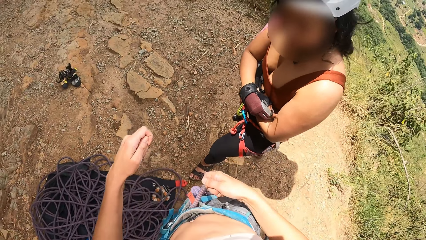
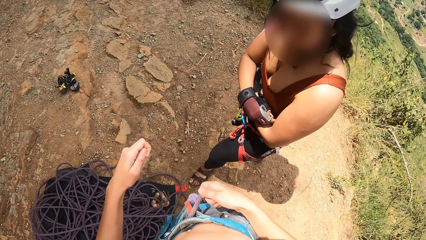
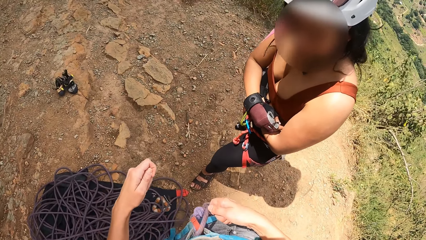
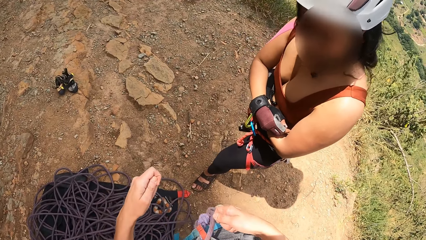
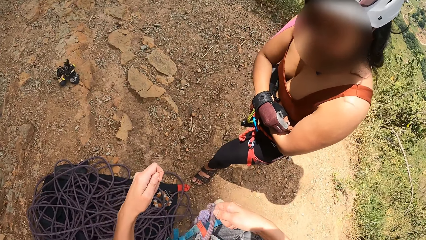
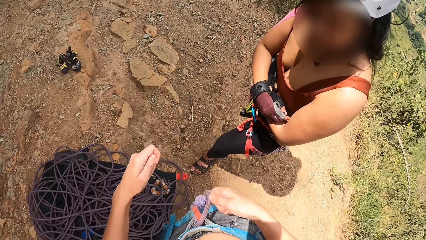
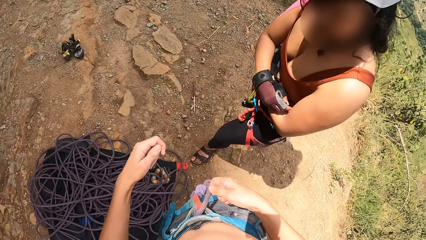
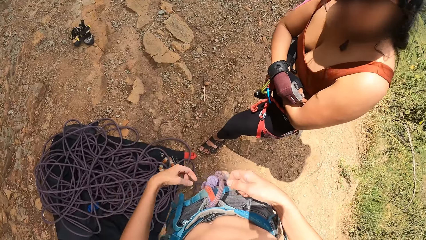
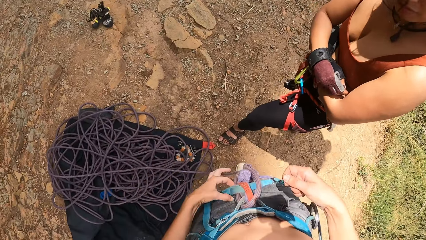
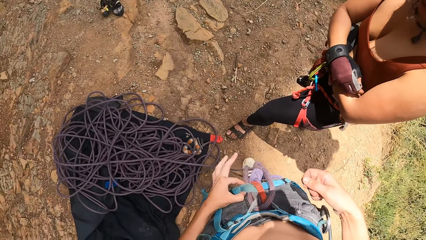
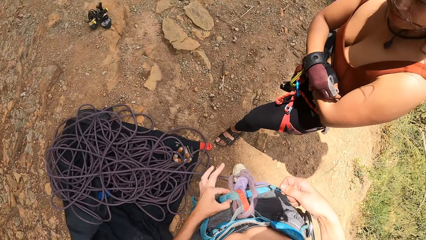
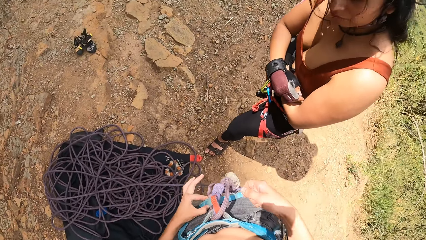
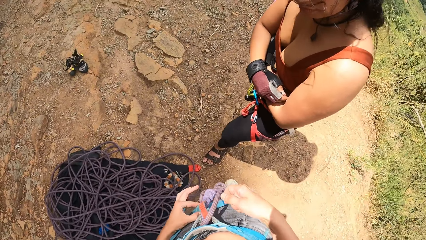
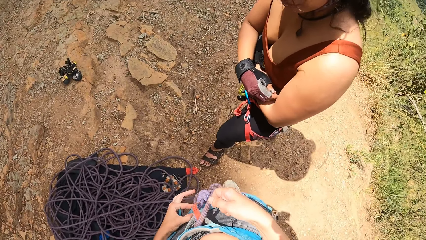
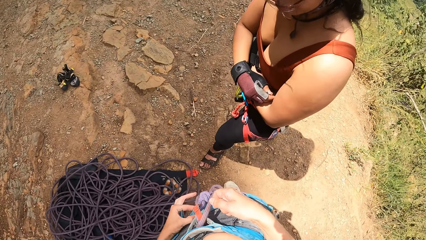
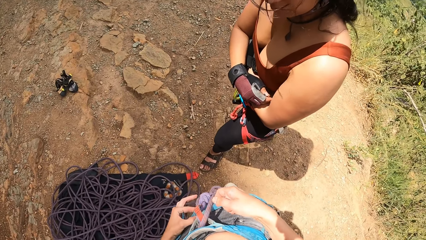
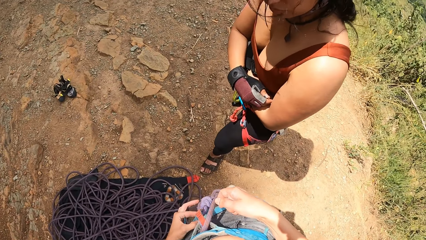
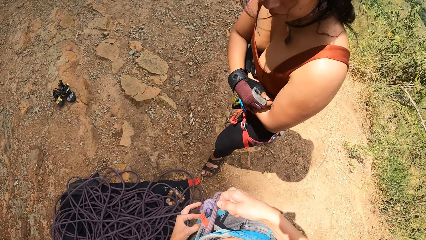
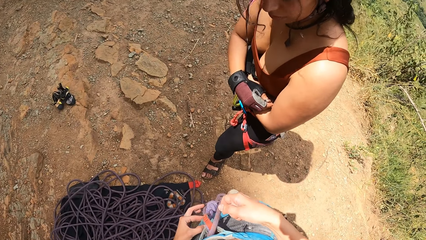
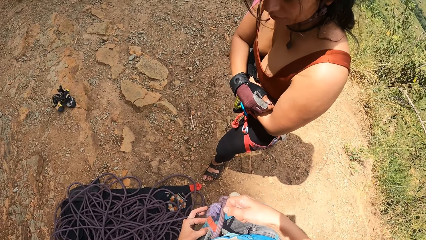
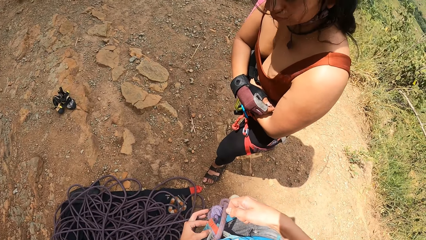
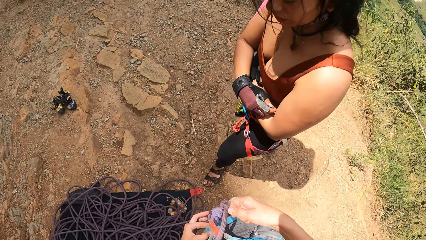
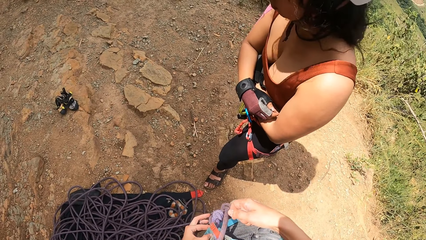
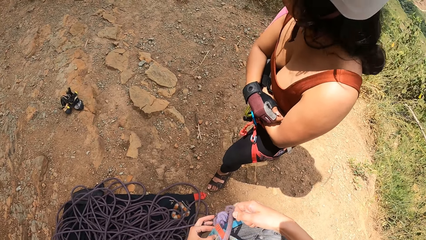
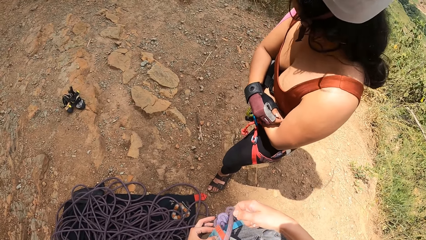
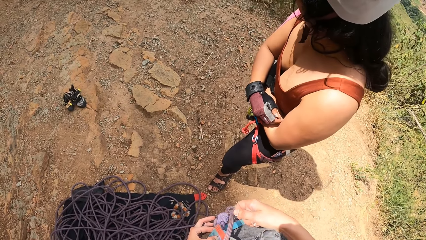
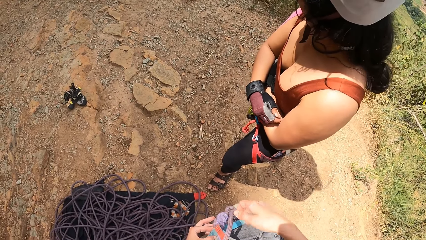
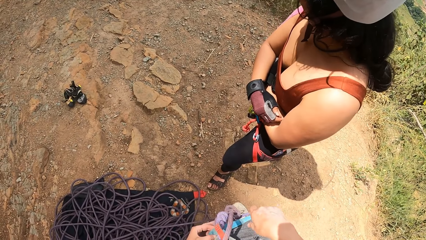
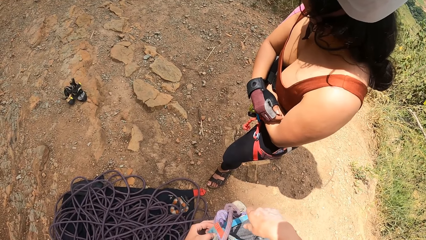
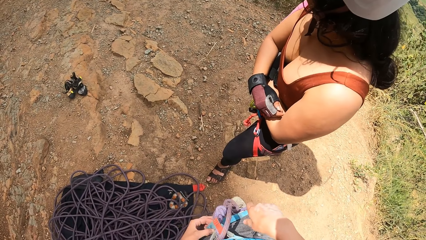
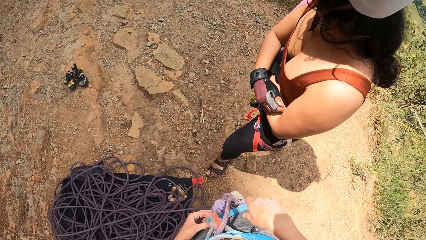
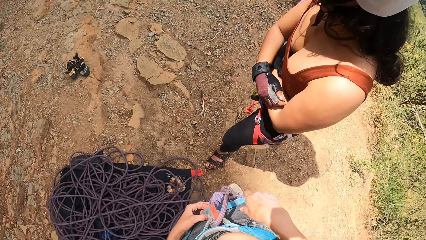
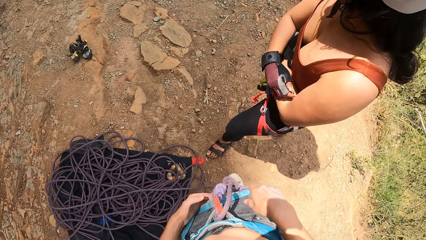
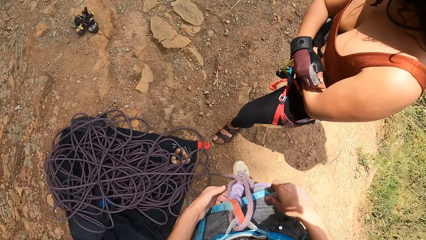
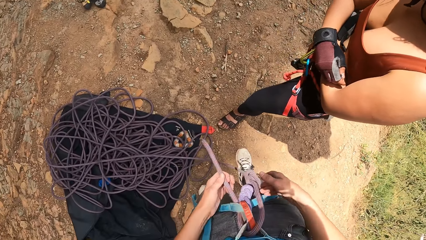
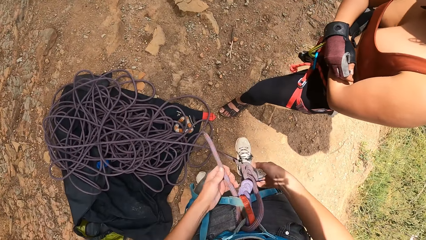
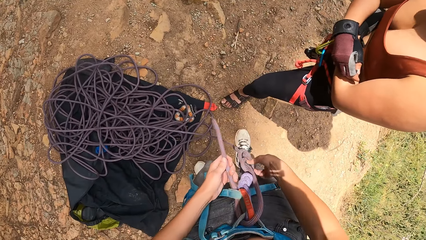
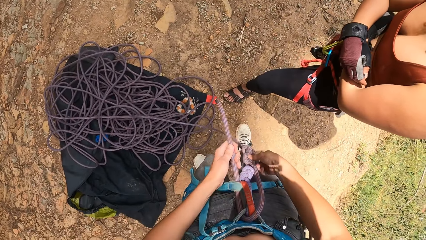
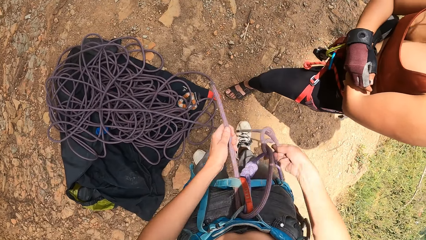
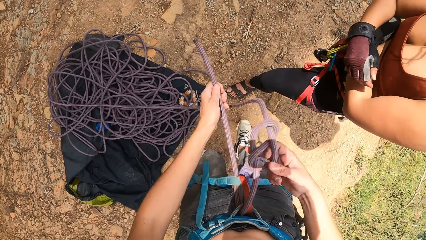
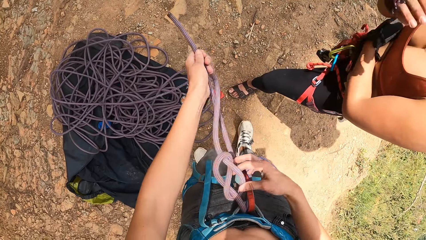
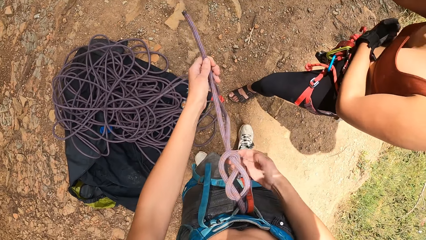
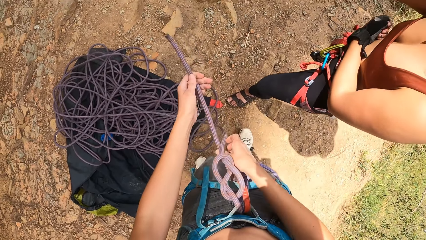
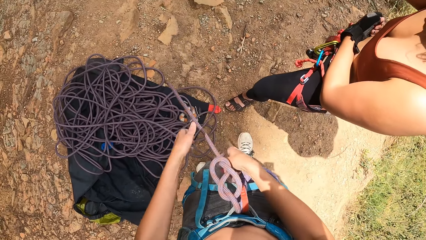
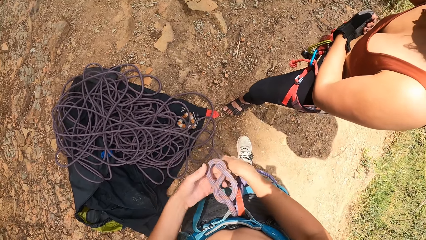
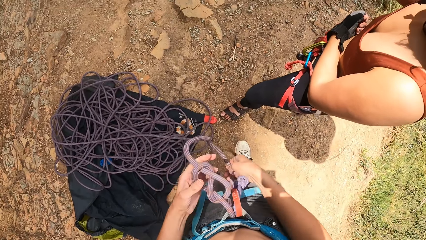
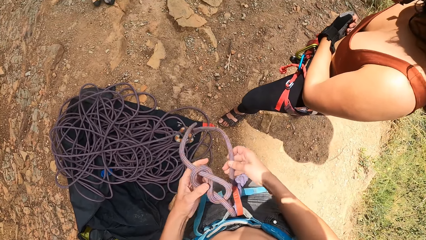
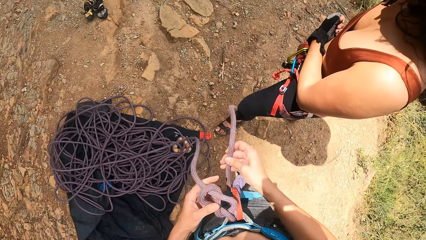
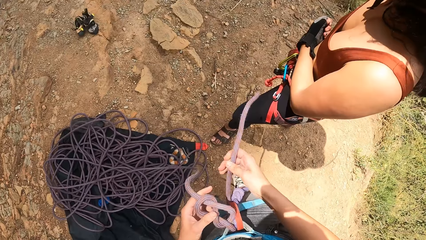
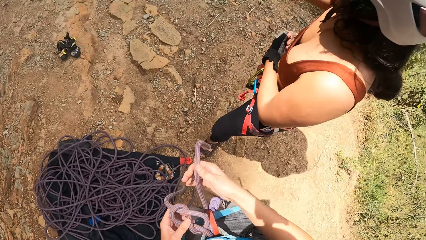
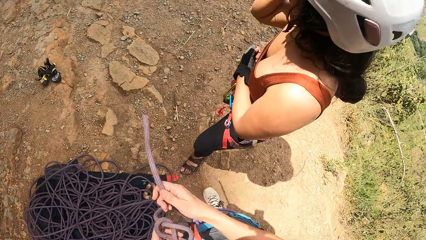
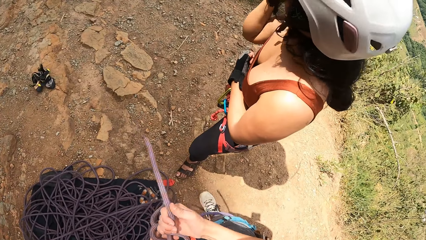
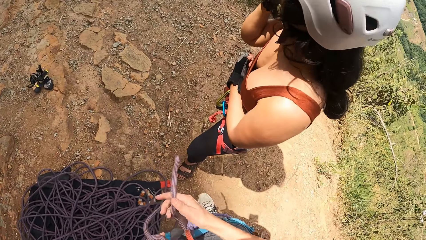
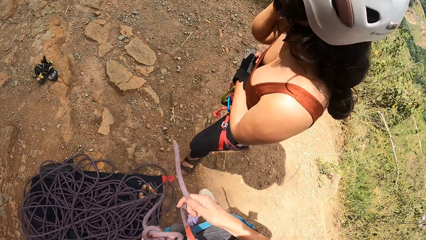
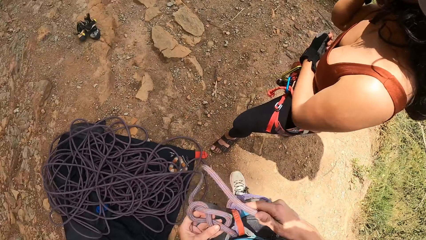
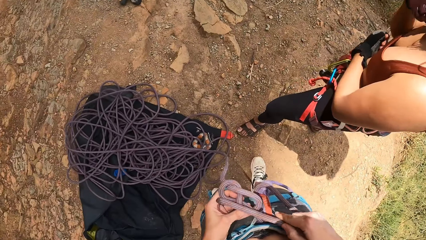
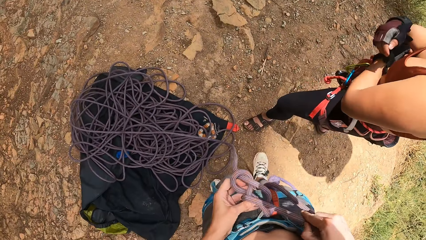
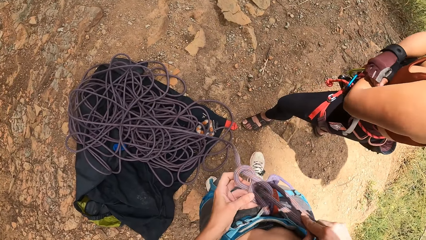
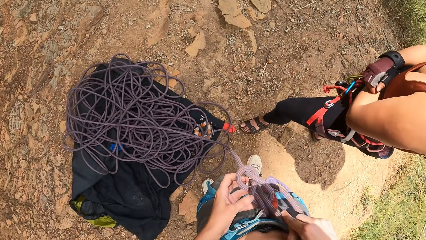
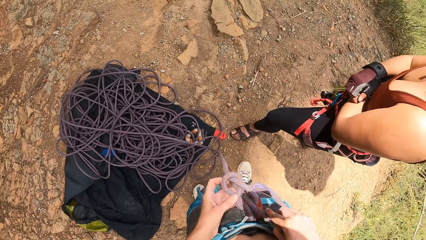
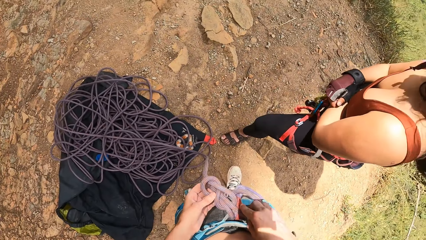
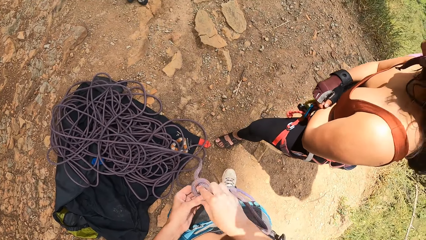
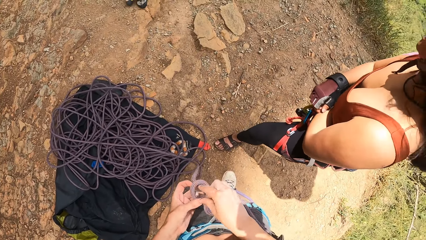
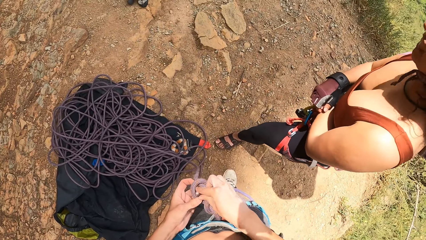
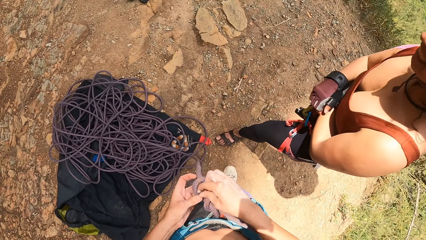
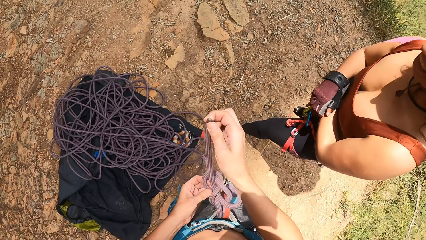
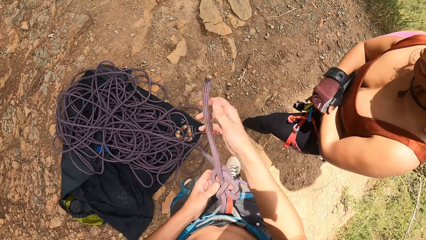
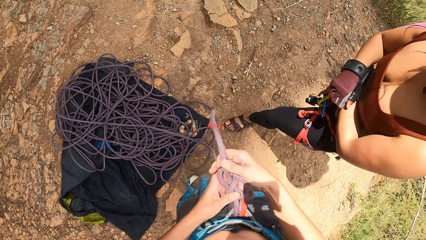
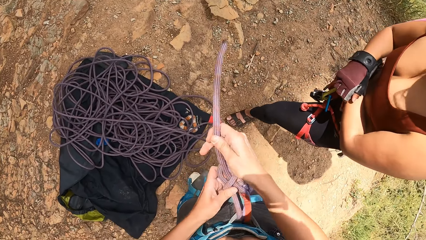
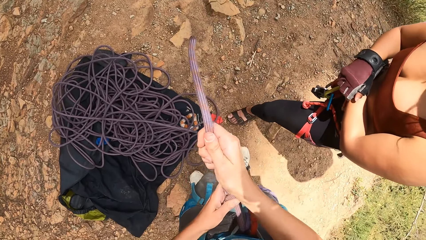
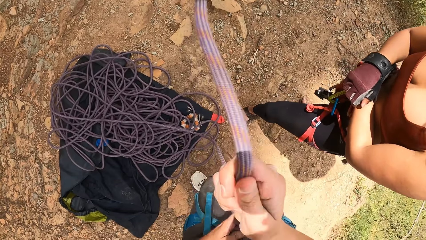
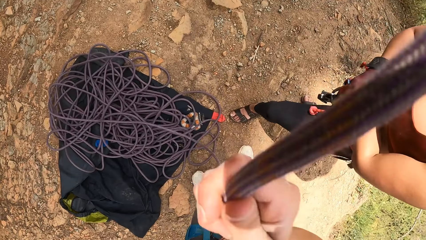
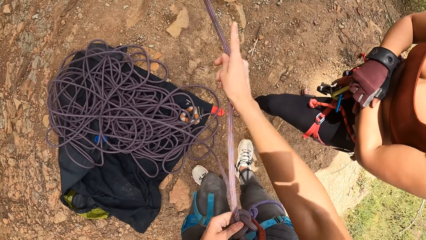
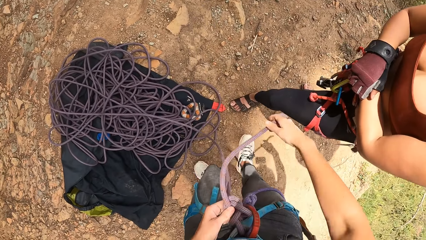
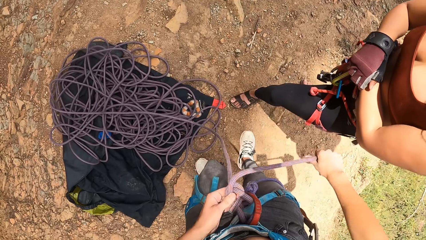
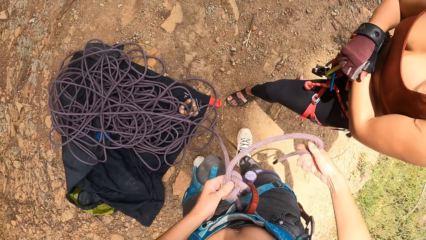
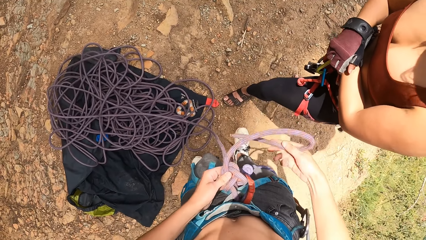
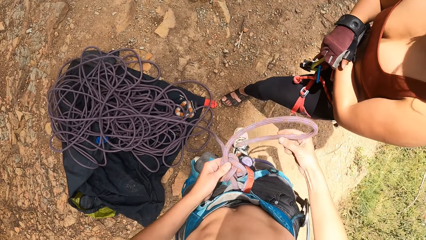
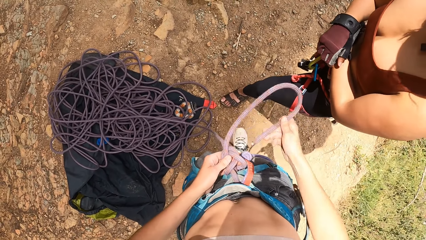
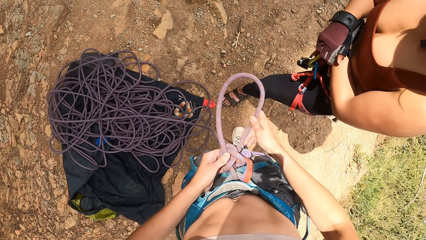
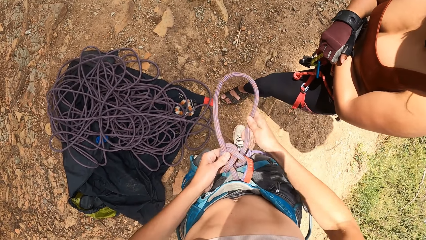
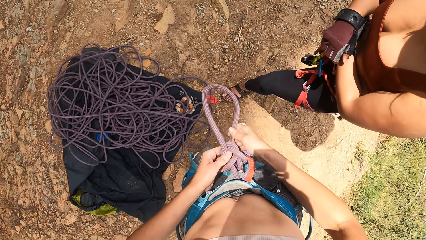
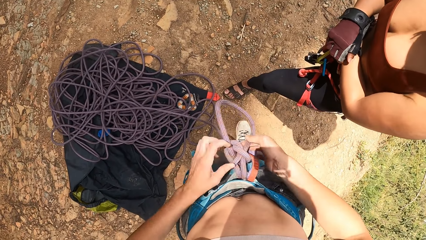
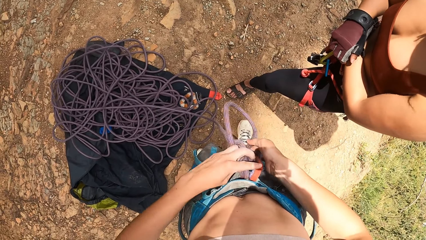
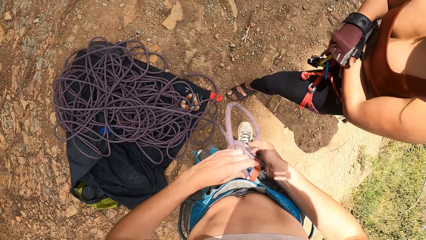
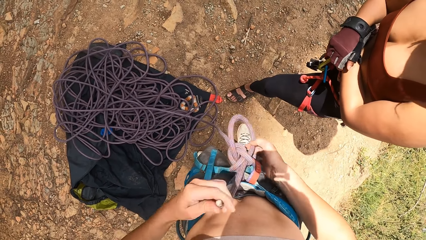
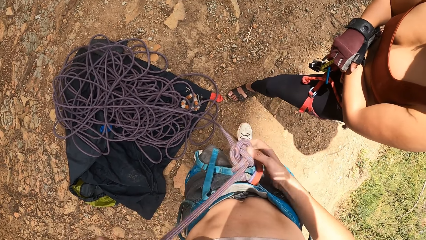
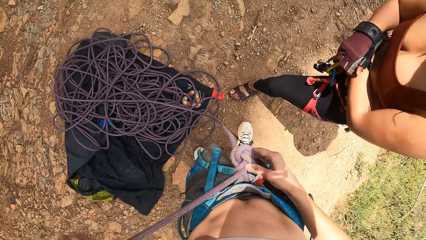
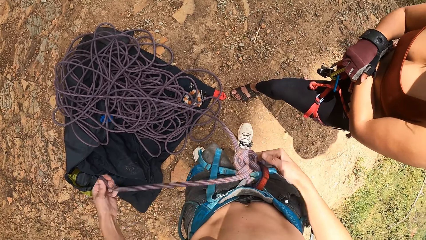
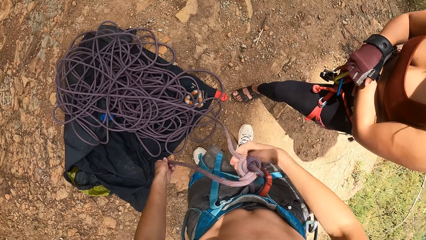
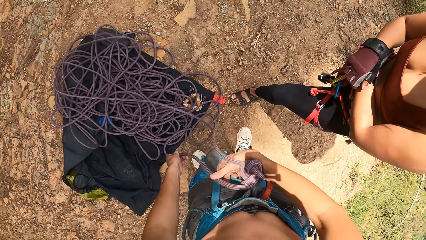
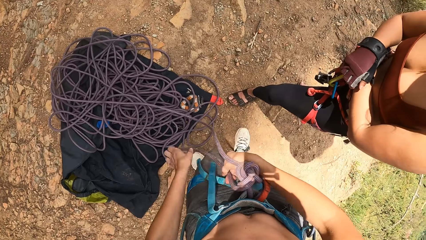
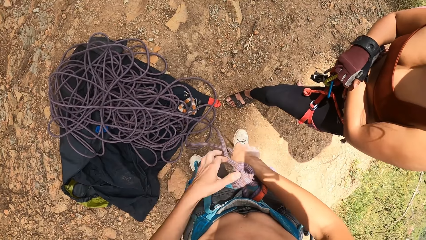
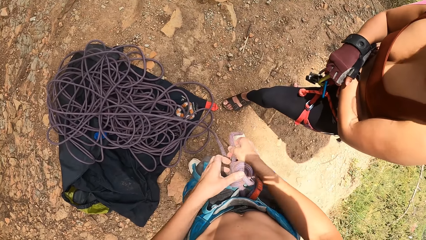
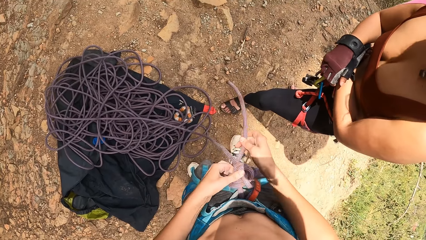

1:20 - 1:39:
The camera wearer converses with a woman. He ties his rope on the waist.
